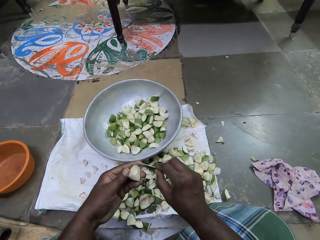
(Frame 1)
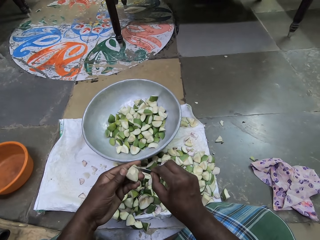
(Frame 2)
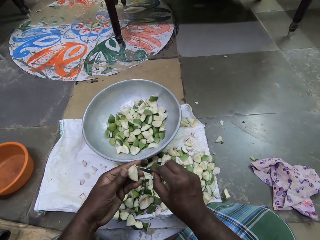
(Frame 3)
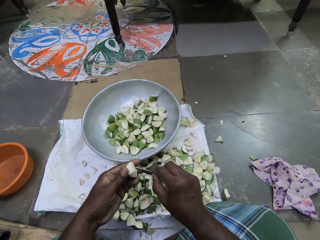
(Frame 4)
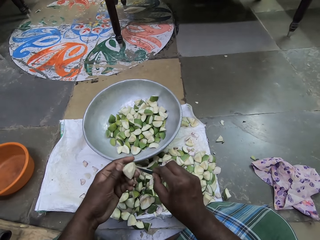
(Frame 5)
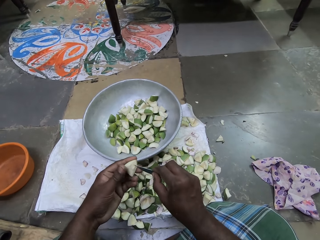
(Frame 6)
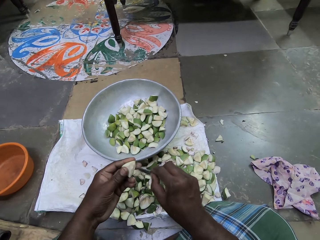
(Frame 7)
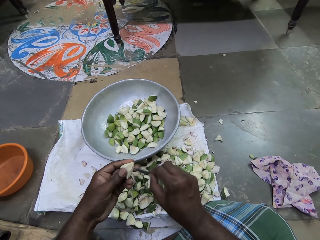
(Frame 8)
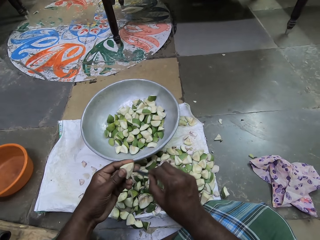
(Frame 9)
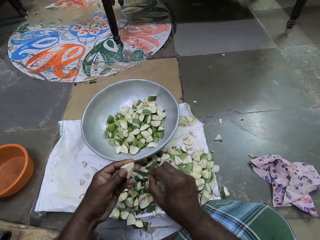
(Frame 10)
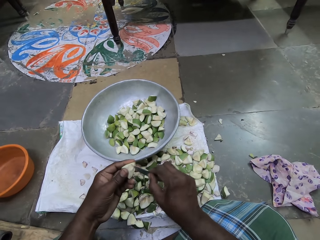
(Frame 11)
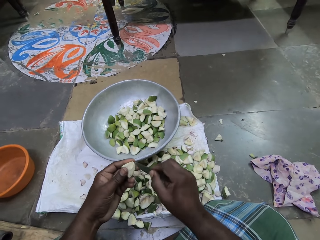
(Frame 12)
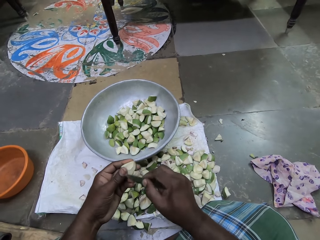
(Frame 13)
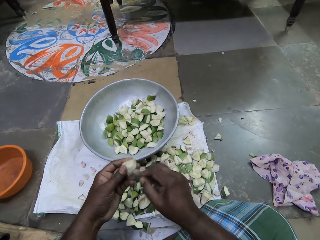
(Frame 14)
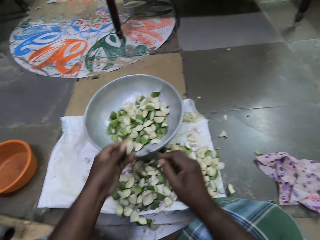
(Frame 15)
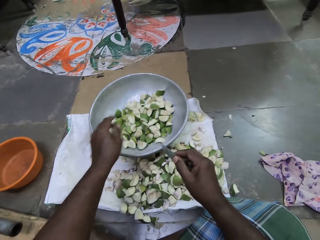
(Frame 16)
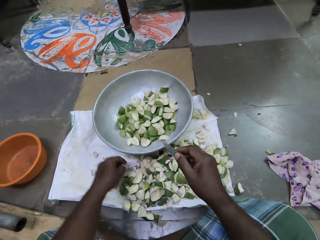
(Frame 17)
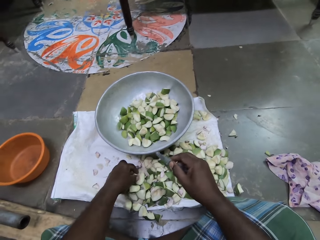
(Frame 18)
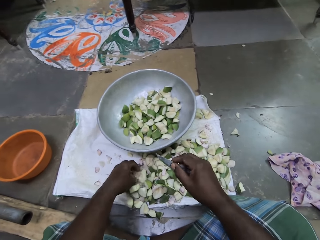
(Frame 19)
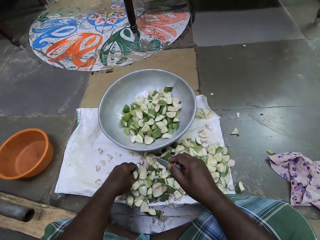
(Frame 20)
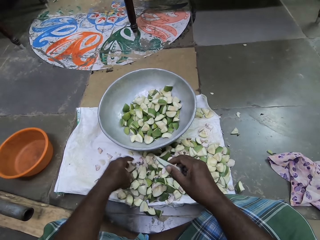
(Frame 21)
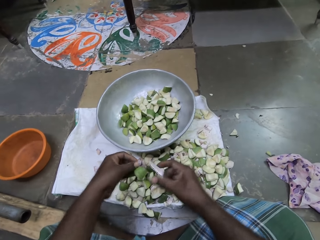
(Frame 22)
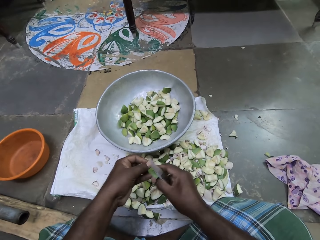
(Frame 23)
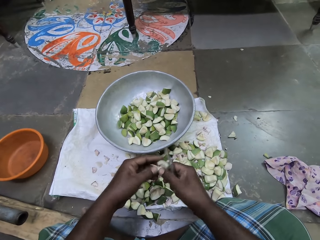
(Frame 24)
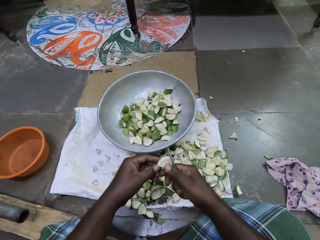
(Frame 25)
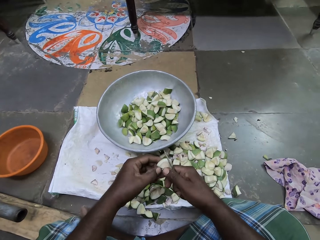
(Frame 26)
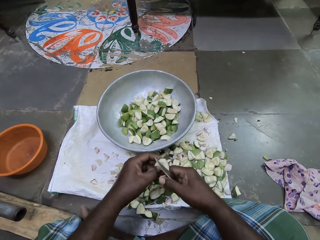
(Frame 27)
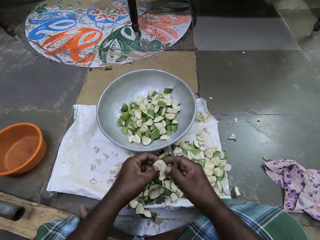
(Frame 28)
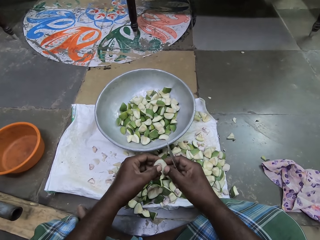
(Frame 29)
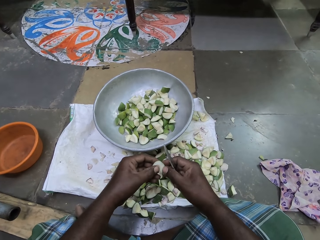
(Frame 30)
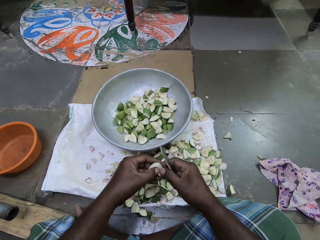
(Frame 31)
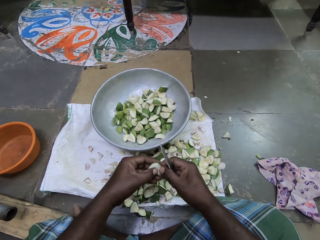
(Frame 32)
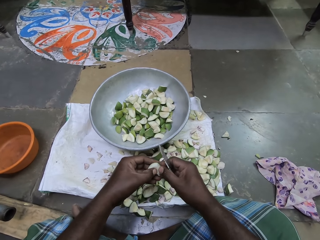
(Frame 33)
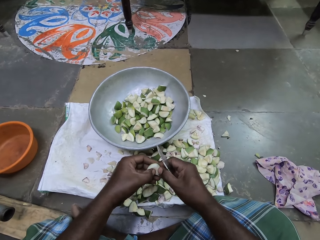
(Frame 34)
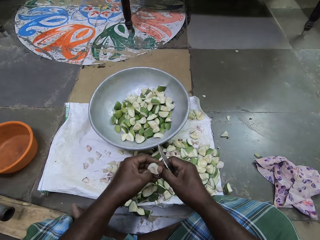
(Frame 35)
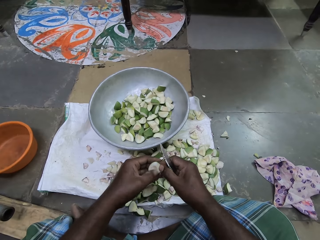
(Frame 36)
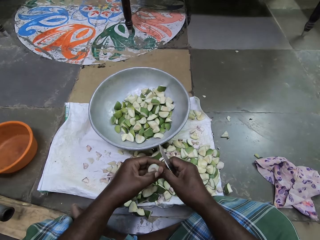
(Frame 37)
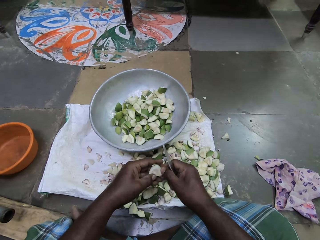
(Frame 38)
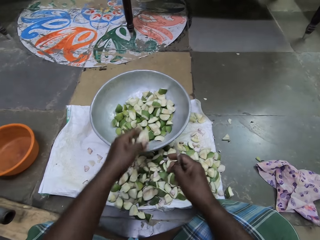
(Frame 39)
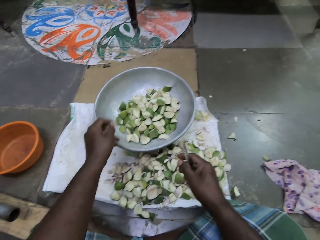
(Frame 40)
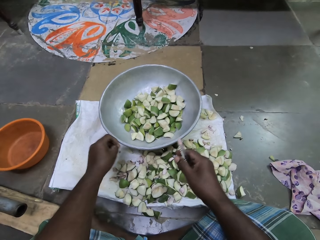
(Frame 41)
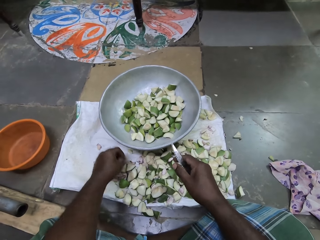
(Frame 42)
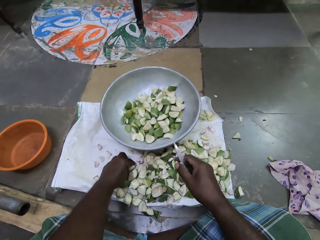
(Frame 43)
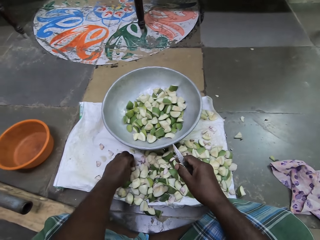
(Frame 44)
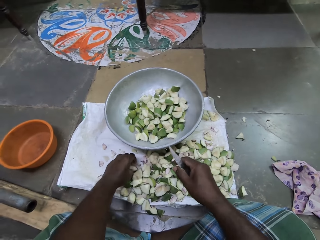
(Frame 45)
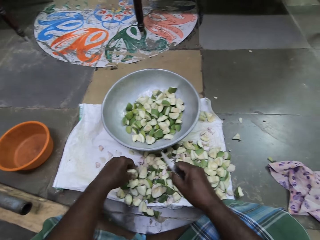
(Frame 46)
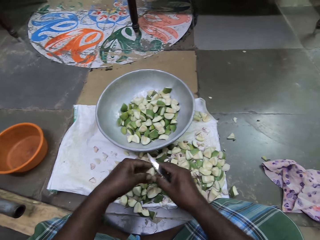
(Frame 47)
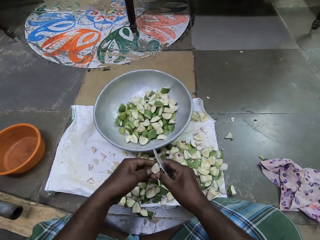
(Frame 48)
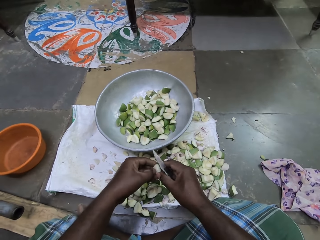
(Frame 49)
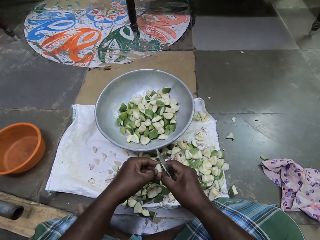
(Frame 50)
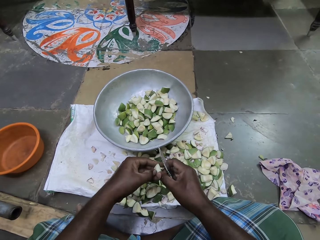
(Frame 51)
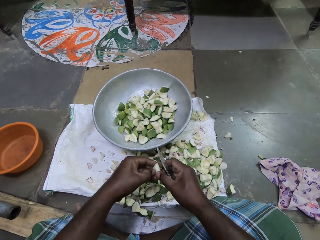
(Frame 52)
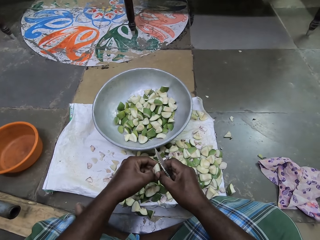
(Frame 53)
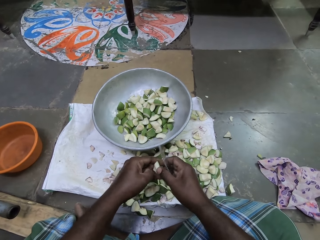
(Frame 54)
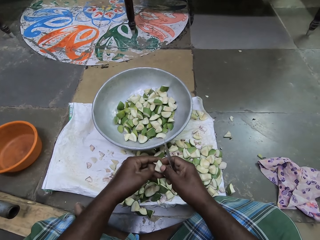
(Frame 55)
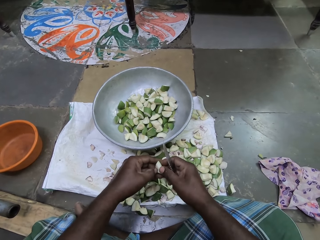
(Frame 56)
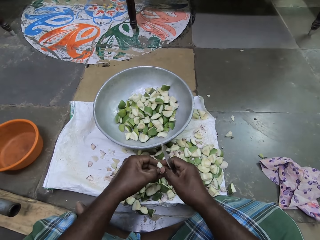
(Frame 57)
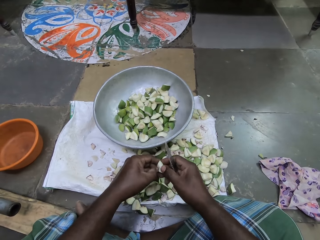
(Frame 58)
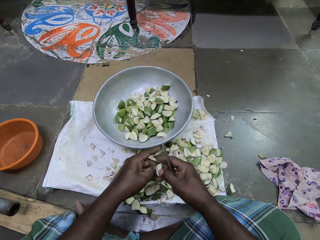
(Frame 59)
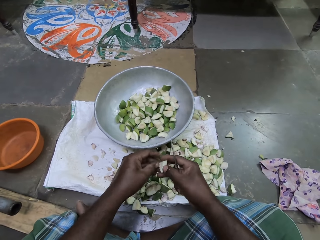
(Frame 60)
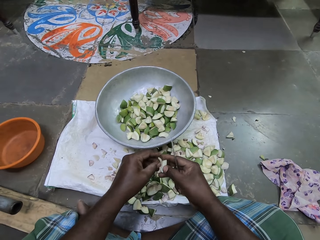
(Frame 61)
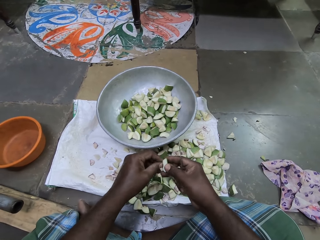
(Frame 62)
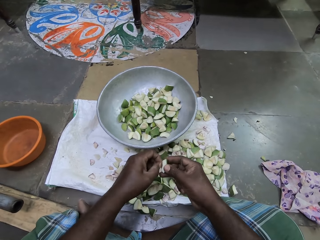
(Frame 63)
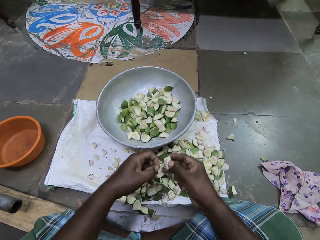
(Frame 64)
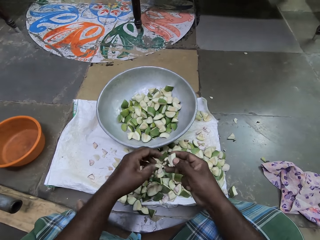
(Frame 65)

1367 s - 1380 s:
The camera wearer drops the apple slice in the bowl on the floor with her left hand. She picks an apple slice or piece of fruit from the cloth on the floor with her left hand. She cleans the apple slice with both hands. She scratches the piece of fruit. She drops the apple slice in the bowl on the floor with her left hand. She picks an apple slice from the cloth on the floor with her left hand. She cleans the apple slice with both hands. She scratches the piece of fruit.

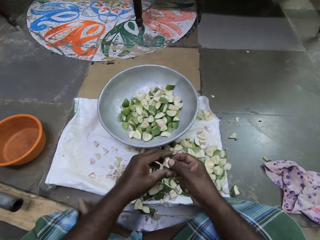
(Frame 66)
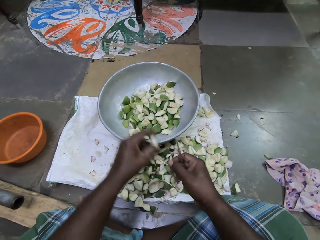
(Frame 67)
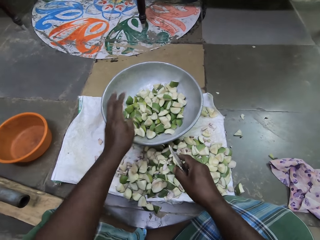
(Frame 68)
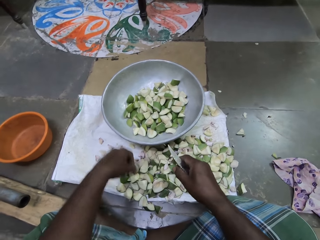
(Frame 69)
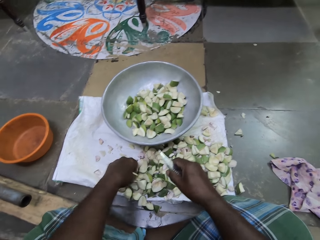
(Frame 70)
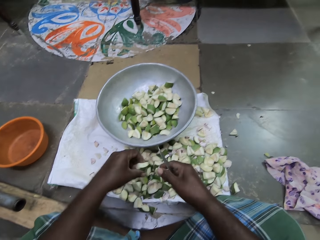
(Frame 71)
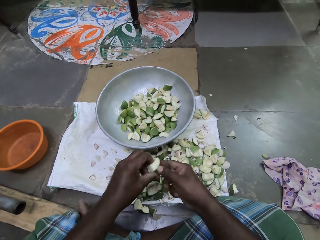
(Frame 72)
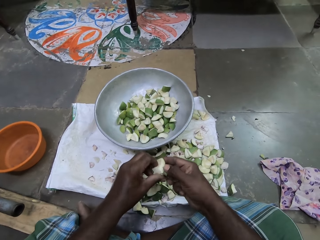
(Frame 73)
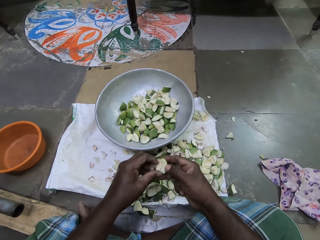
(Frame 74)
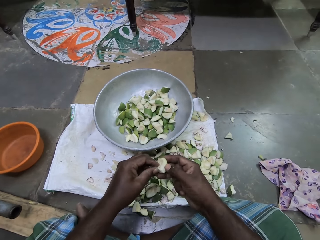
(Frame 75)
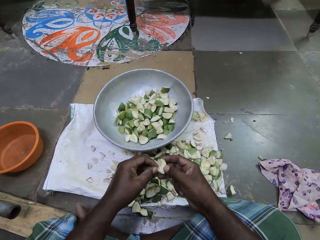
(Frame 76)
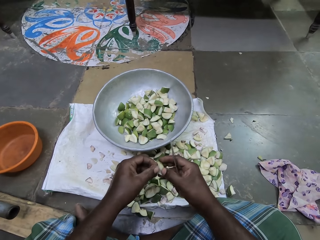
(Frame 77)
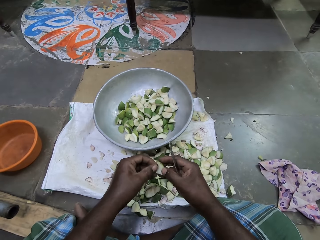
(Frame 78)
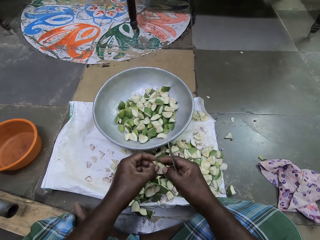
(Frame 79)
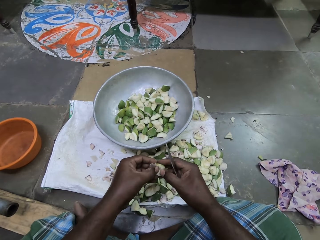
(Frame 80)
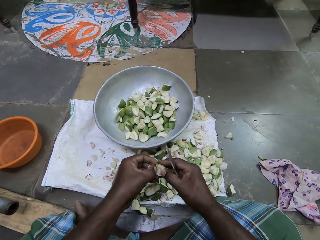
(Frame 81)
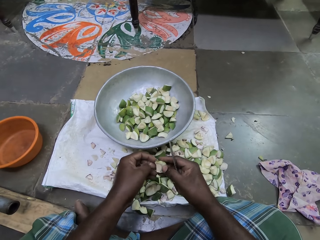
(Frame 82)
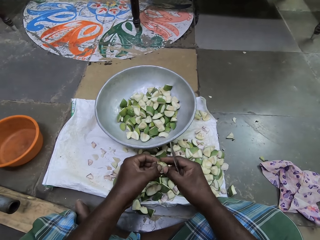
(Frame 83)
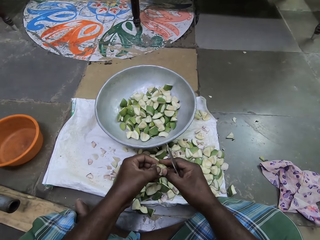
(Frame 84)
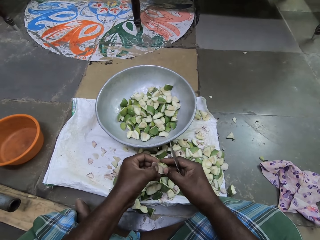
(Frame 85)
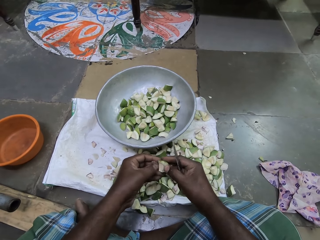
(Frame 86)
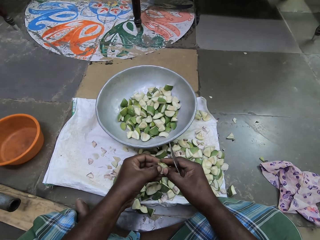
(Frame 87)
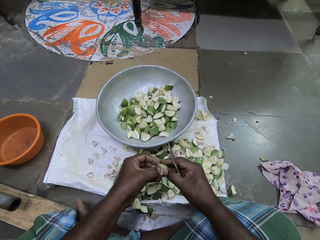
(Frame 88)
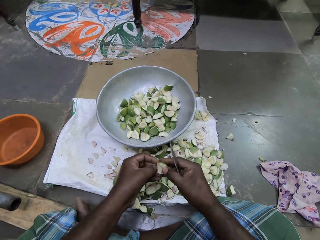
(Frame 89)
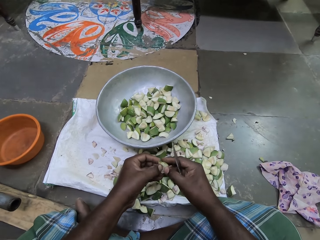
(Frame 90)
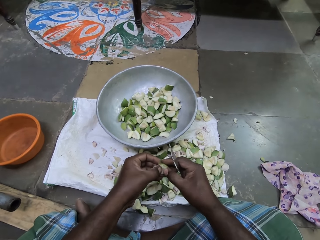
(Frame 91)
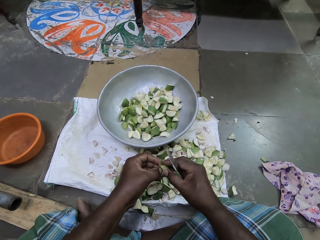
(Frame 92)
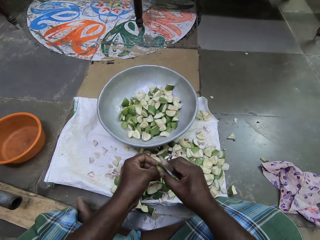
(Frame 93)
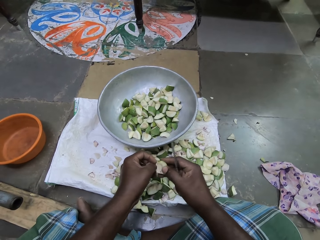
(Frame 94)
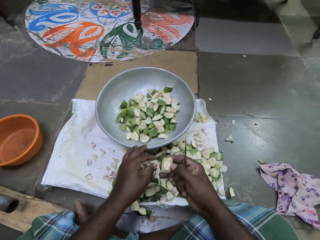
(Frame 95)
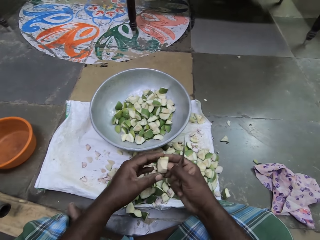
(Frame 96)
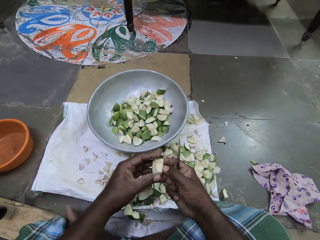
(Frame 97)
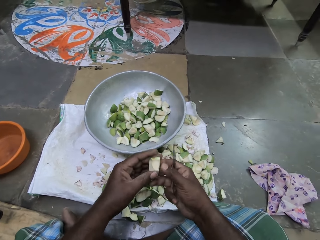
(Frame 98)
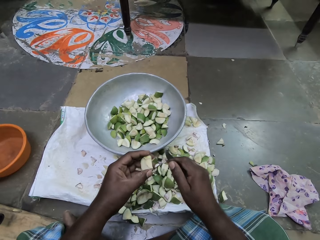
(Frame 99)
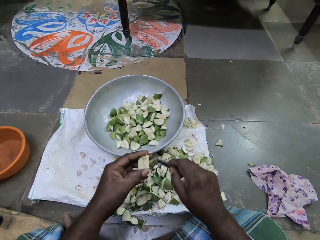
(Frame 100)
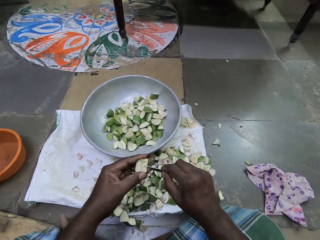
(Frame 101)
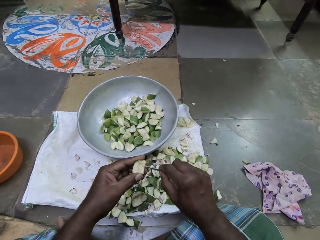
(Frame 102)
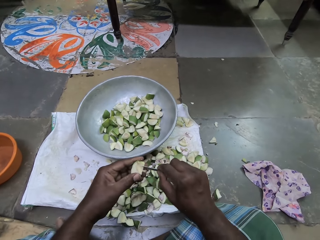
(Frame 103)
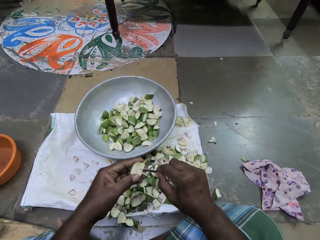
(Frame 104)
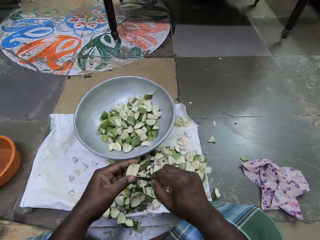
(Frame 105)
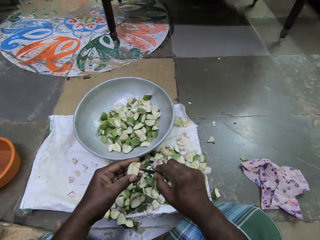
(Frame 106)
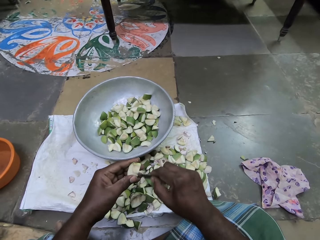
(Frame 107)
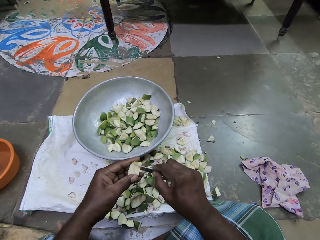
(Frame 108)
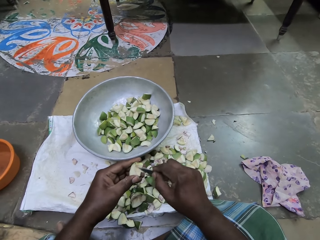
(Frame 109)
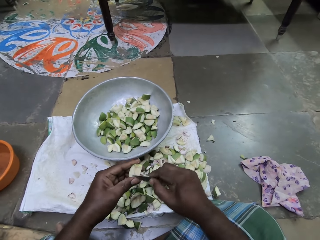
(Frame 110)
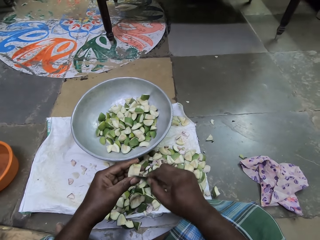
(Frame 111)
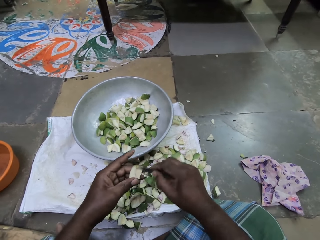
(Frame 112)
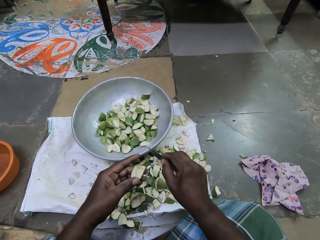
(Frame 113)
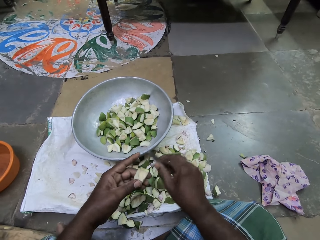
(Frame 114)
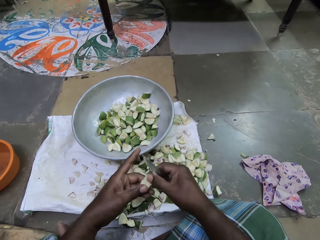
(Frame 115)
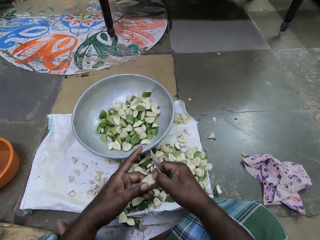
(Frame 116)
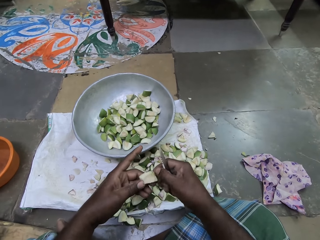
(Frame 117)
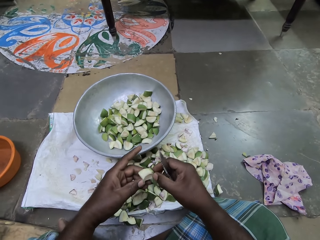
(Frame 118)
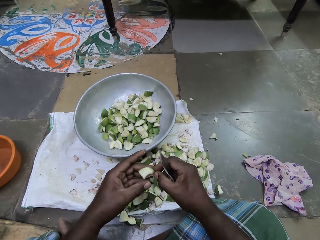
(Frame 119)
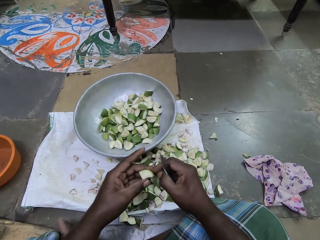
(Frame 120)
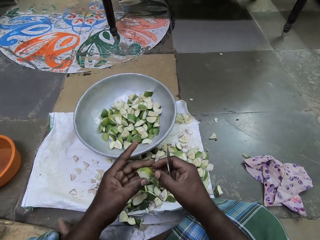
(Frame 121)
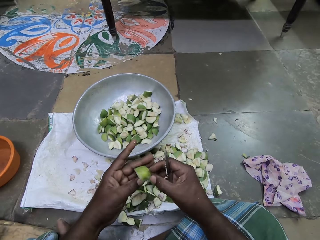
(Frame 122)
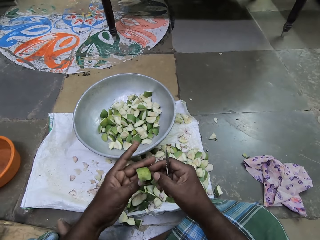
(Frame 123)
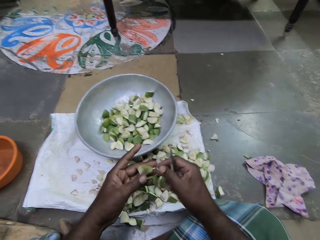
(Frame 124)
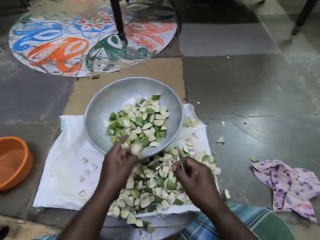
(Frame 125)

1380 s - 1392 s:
The camera wearer drops the apple slice in the bowl on the floor with her left hand. She picks an apple slice or piece of fruit from the cloth on the floor with her left hand. She cleans the apple slice with both hands. She scratches the piece of fruit. She cleans the apple slice in her left hand with the knife in her right hand. She cleans the apple slice with both hands.
